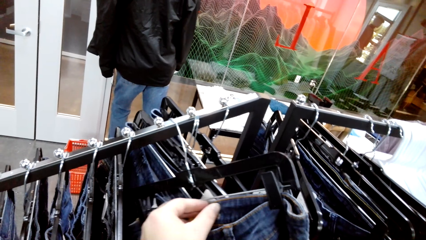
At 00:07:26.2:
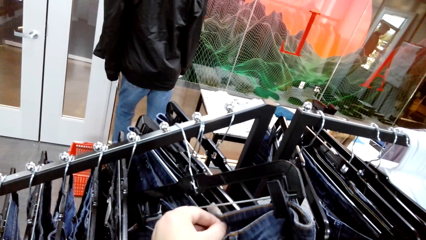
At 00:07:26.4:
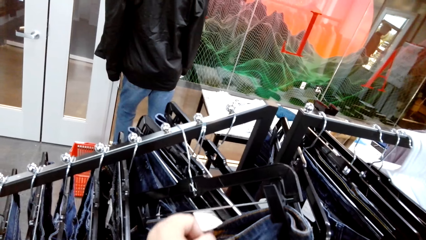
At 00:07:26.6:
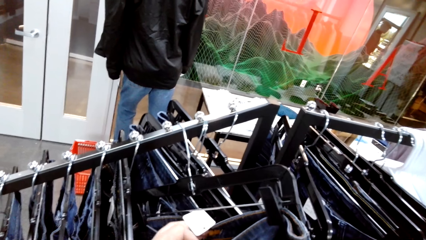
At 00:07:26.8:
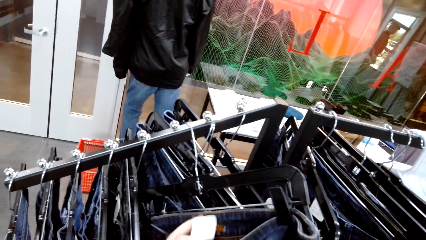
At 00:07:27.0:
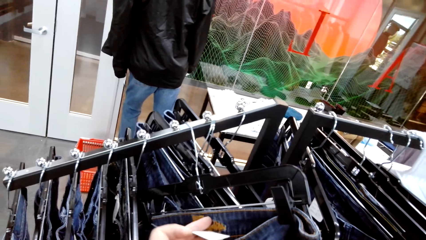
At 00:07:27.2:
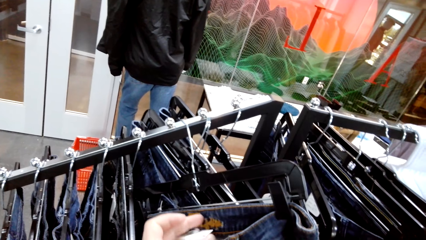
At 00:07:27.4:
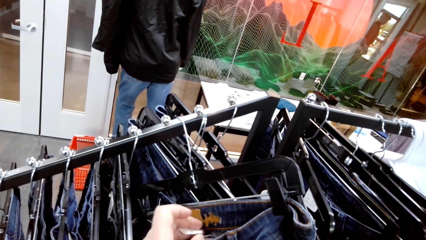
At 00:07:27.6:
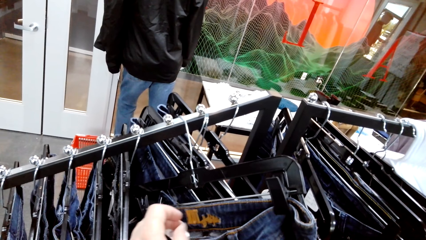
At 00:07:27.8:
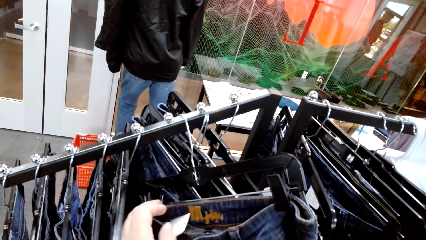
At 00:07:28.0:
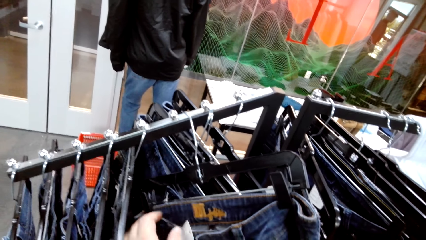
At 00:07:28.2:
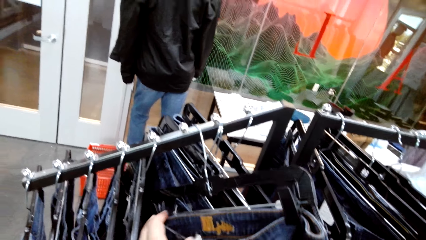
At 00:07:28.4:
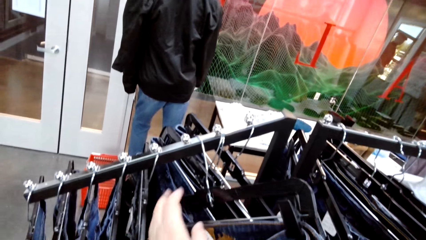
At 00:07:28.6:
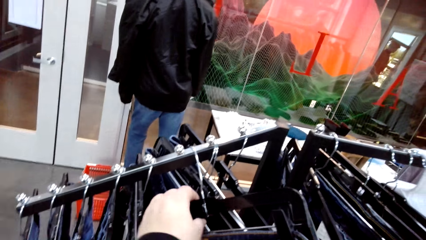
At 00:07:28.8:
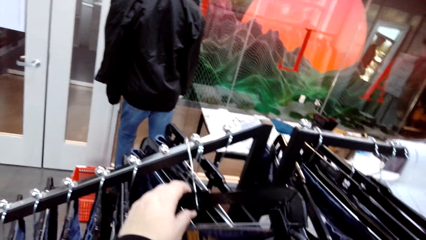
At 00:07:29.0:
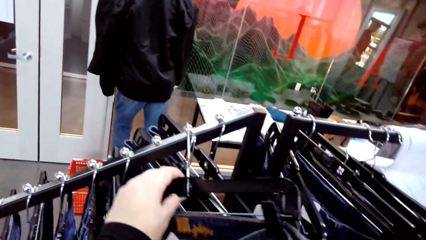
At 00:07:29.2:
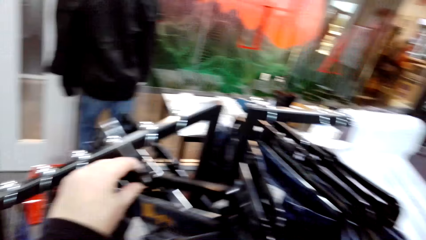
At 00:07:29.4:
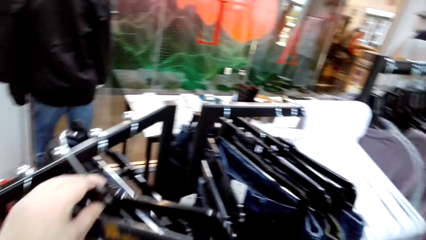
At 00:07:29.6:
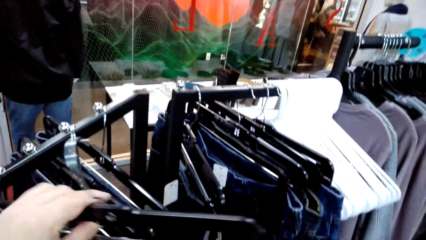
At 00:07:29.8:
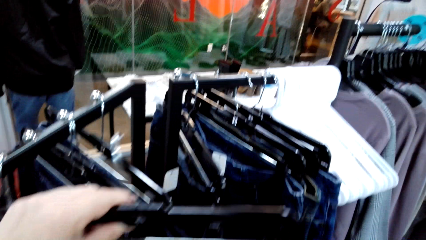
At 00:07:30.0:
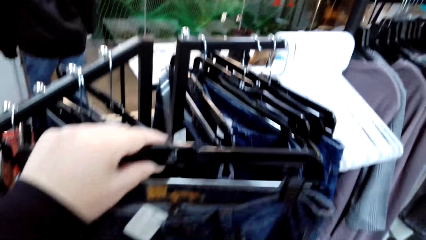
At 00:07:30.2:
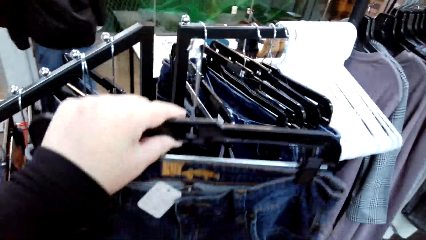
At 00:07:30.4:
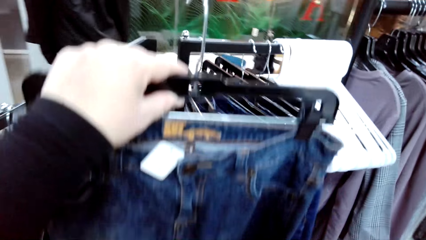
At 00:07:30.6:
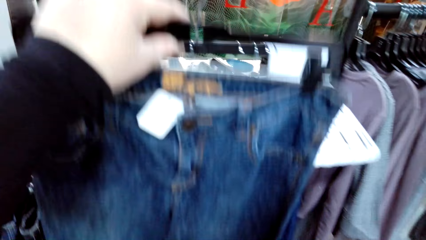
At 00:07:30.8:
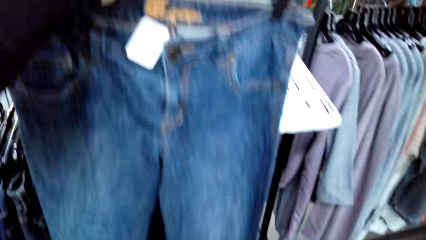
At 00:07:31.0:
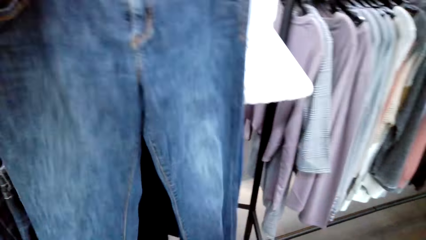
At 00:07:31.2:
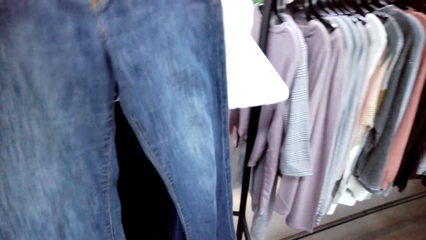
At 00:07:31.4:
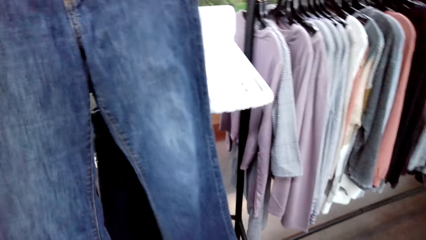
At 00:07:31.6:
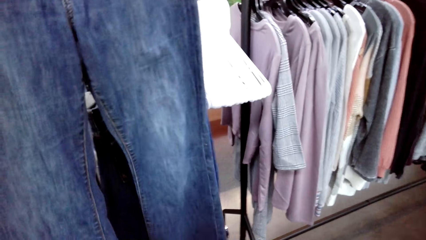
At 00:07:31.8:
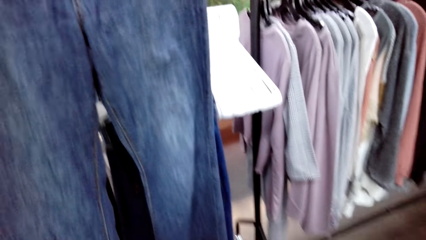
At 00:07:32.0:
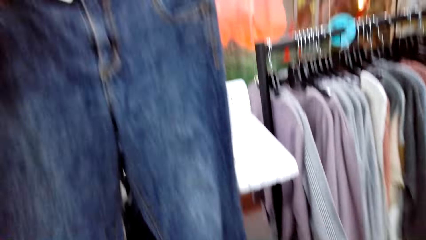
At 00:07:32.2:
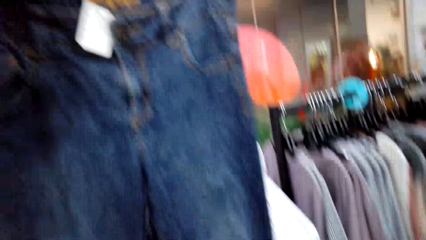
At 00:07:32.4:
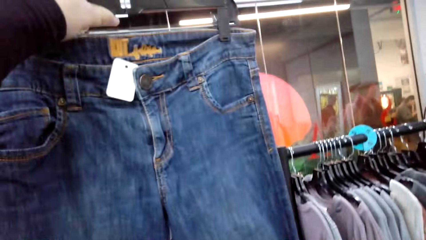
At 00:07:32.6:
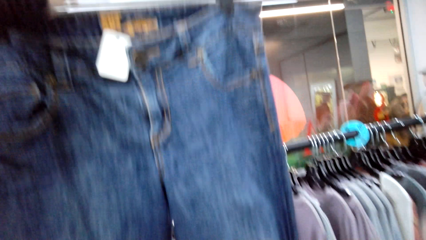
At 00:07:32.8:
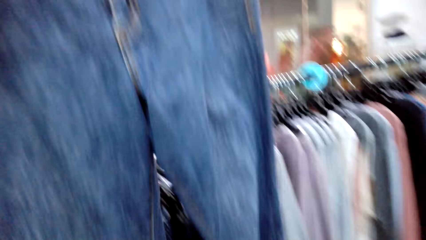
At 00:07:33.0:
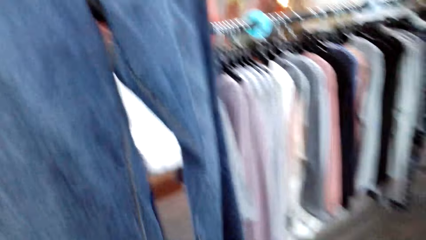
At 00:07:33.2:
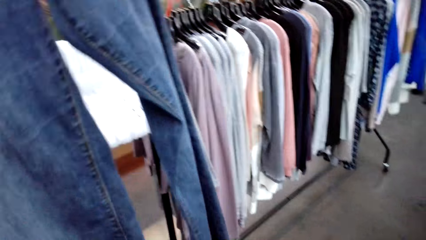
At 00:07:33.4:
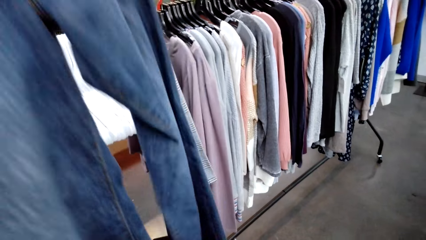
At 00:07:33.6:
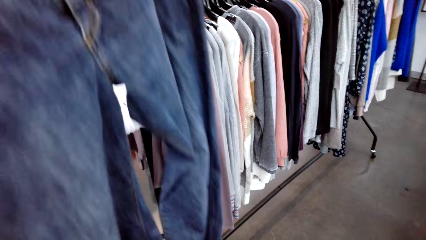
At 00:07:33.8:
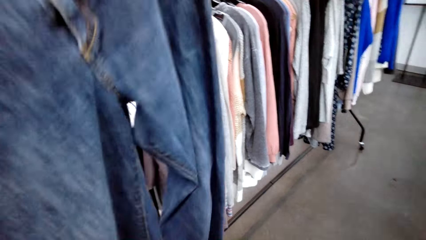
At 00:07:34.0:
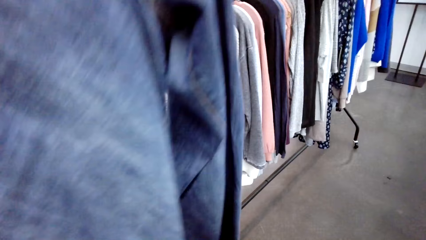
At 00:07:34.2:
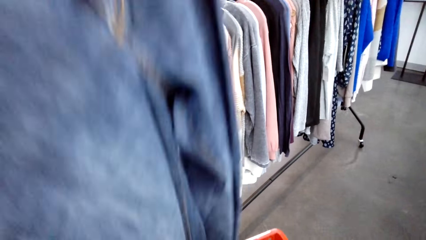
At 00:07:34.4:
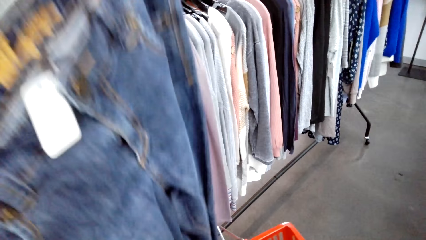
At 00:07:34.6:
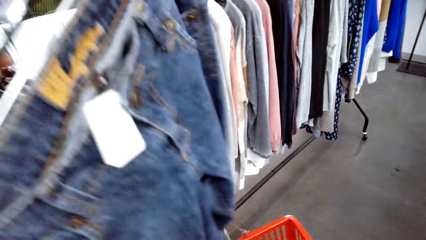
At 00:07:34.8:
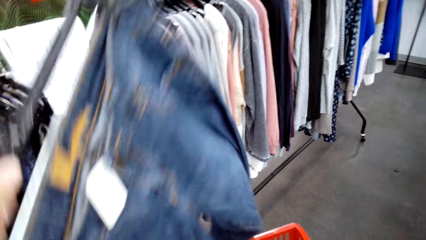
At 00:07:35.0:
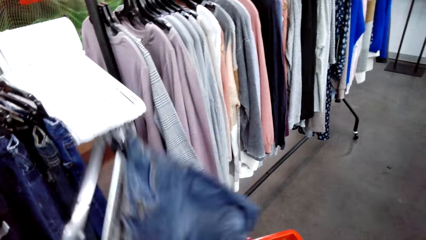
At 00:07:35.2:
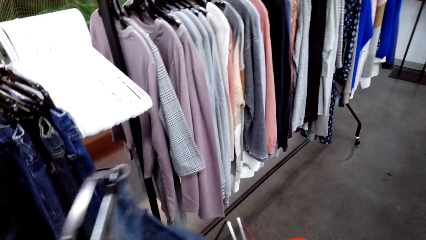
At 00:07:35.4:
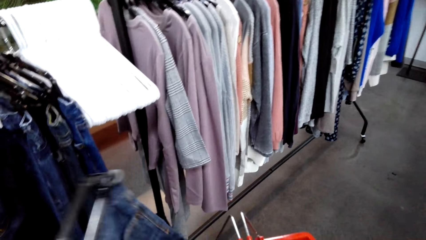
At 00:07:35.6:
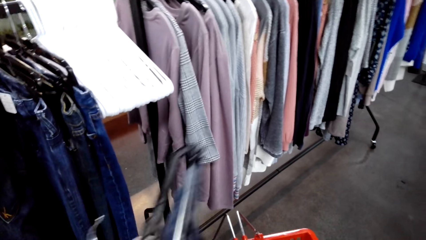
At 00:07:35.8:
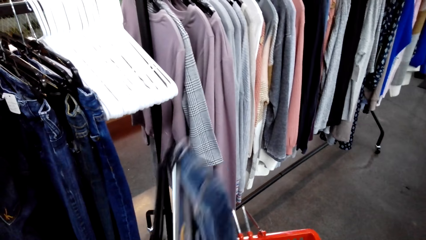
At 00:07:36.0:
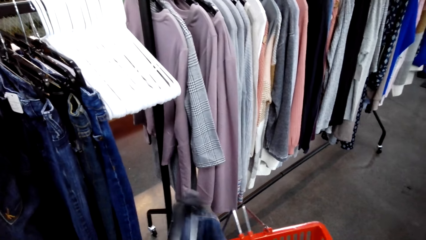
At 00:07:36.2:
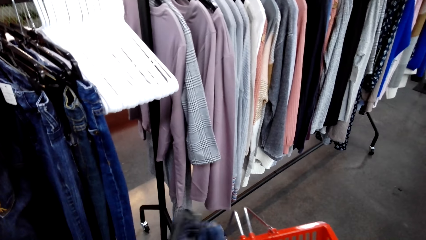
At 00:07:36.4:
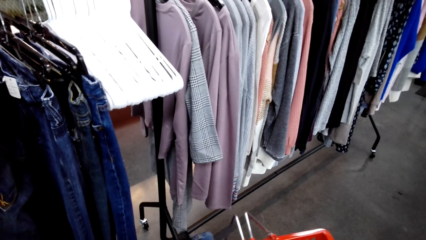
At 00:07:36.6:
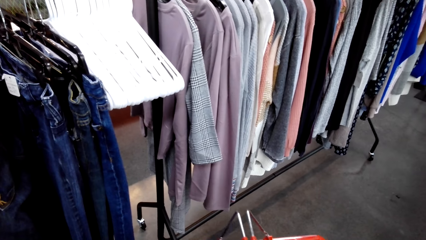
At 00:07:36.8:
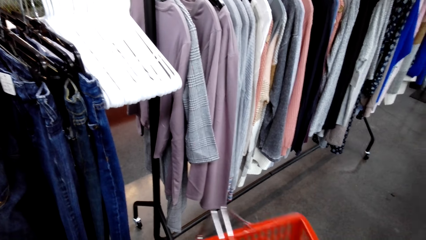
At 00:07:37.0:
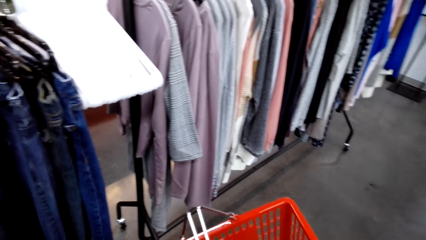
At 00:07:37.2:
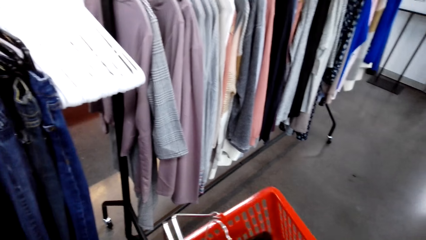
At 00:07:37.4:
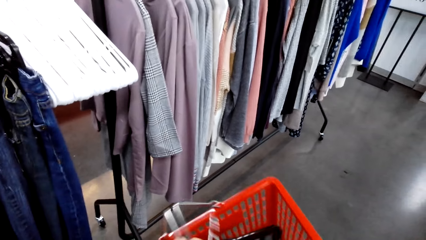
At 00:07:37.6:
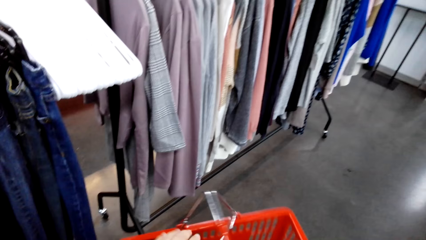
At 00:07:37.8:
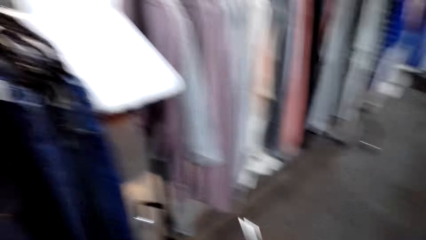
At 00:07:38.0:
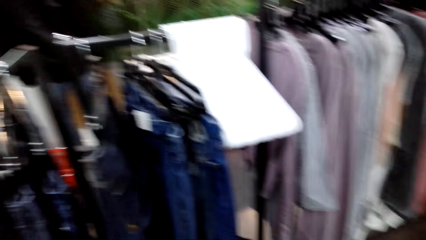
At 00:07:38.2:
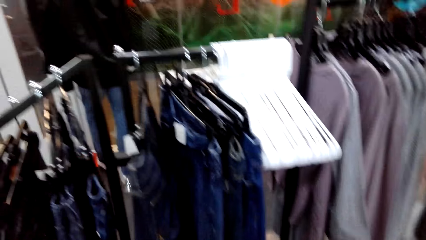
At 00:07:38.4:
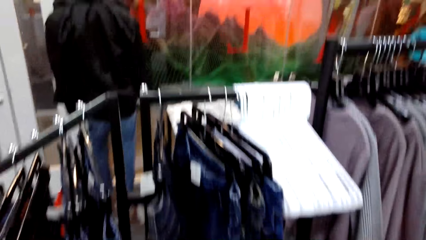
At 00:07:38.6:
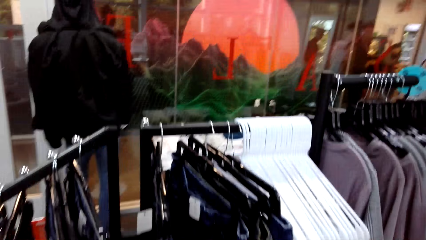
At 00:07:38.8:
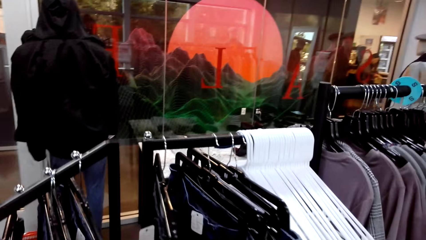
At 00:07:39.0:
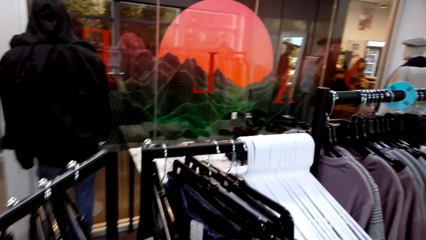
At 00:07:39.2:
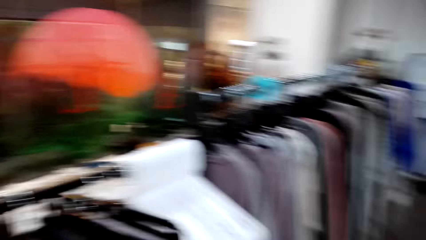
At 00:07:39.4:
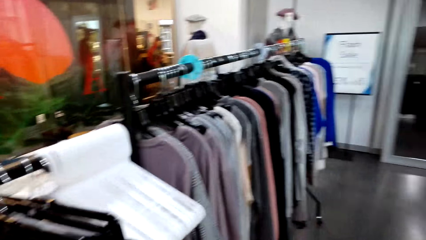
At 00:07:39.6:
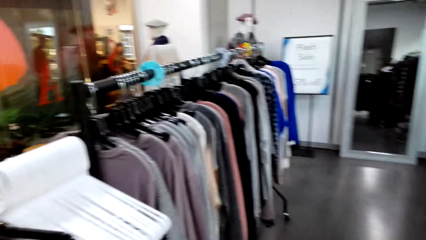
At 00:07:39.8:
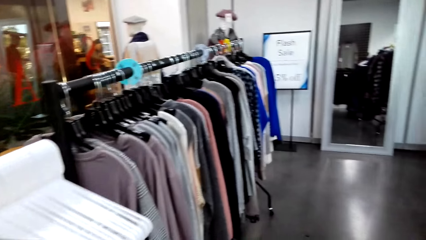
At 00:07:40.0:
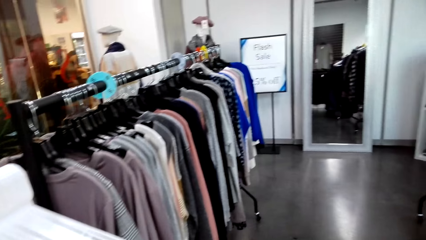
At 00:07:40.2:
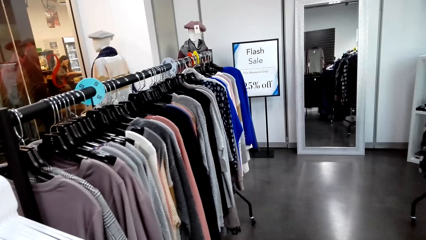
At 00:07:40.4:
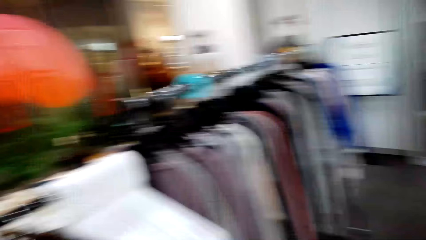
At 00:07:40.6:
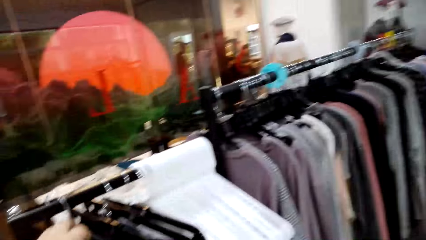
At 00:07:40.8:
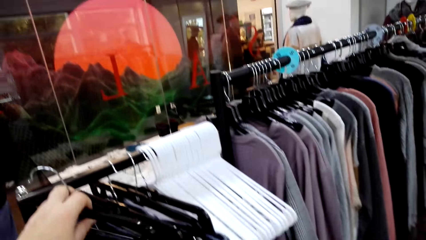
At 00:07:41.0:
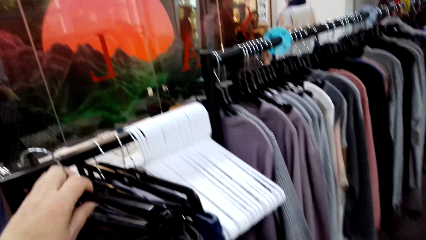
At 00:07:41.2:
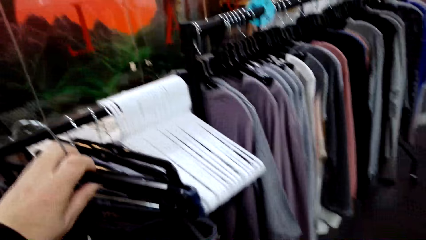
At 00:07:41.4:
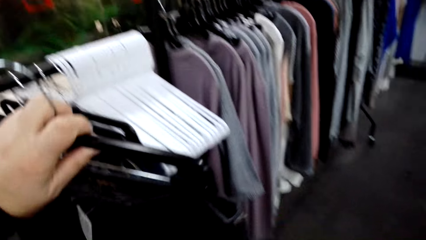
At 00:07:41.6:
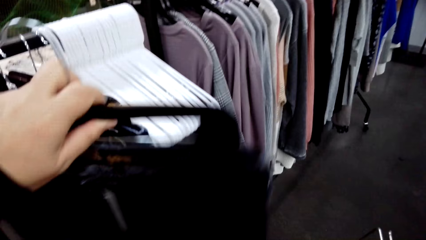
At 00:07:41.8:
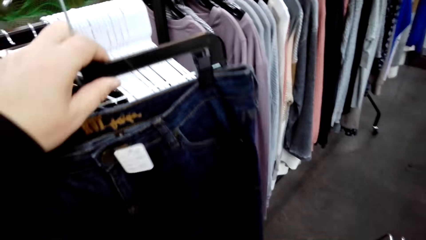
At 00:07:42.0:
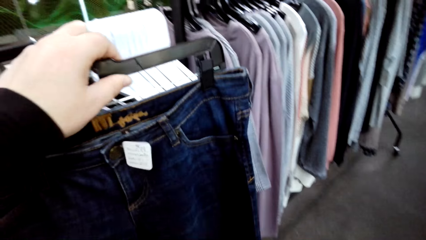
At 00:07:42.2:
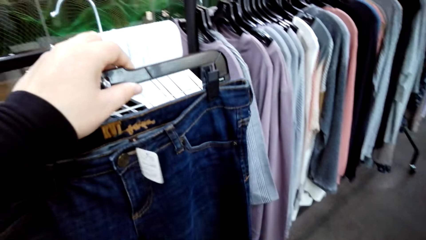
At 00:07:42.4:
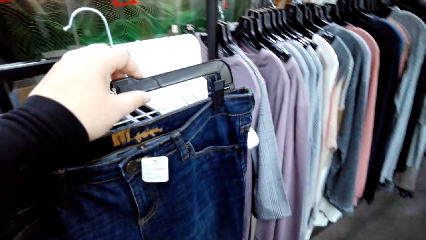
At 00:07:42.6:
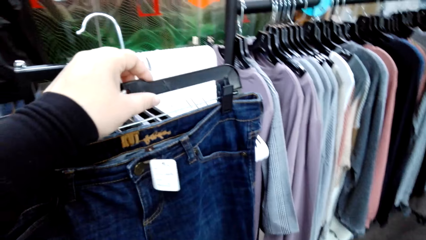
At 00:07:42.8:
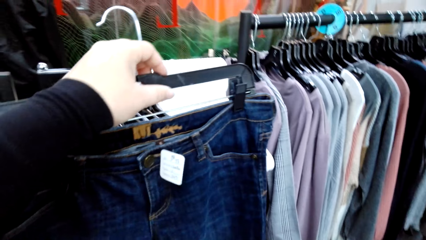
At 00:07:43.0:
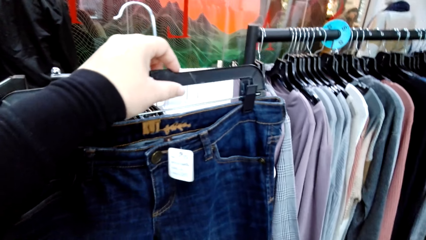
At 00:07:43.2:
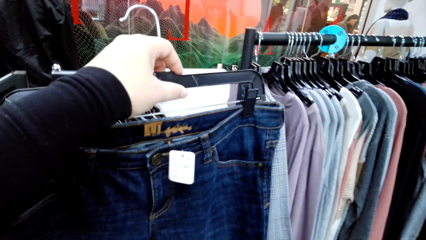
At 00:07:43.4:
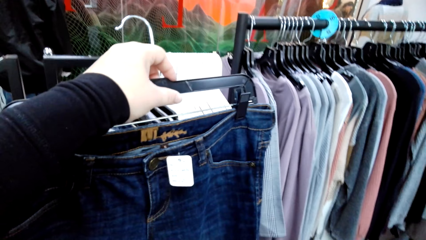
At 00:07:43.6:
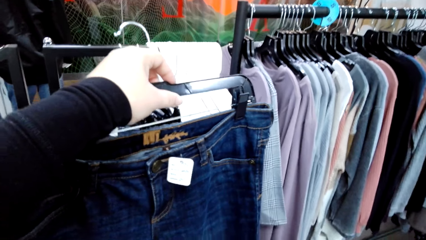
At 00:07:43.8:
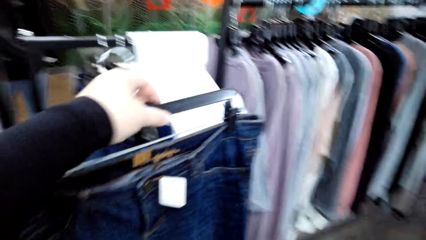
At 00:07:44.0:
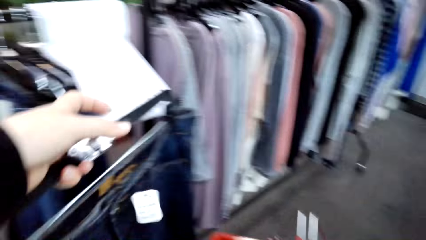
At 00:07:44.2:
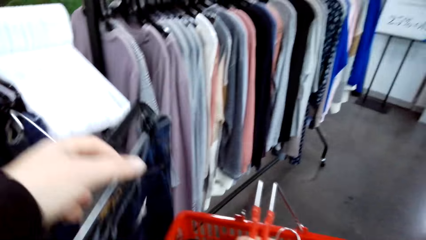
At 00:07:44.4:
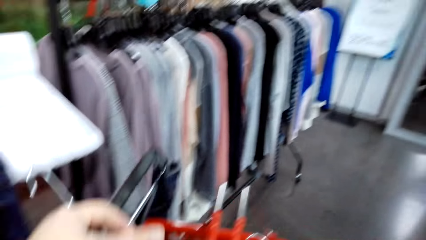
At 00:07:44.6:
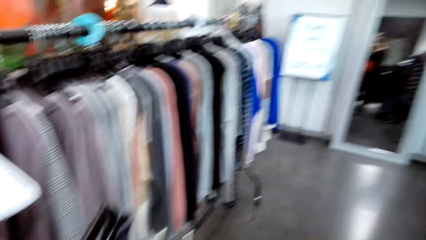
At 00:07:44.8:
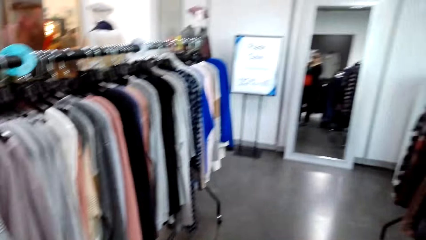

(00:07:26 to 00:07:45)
The camera wearer looks at the price tag. They take the cloth from the clothes hanging rod. They hold the jeans. They put the jeans into the basket. They look at the jeans.
